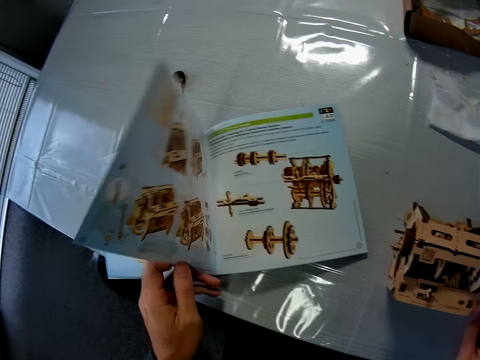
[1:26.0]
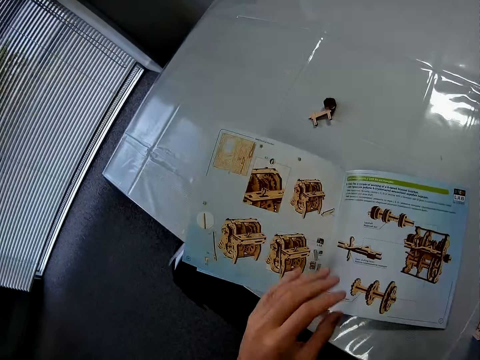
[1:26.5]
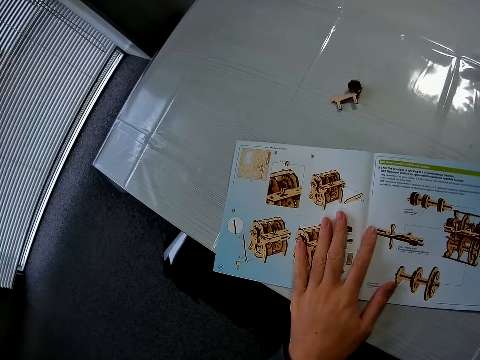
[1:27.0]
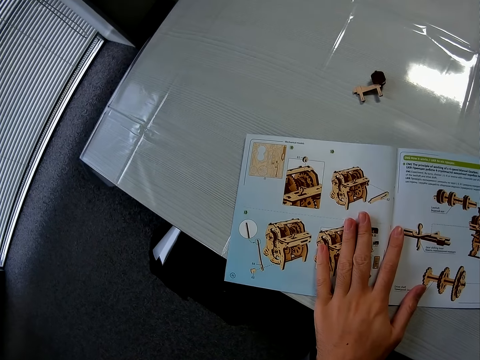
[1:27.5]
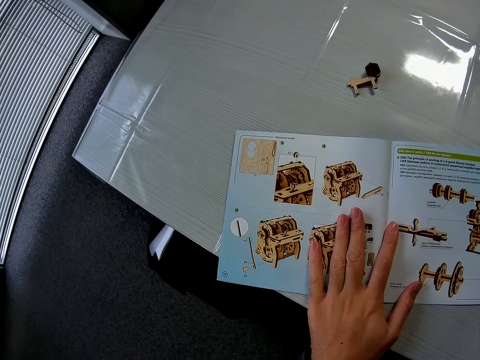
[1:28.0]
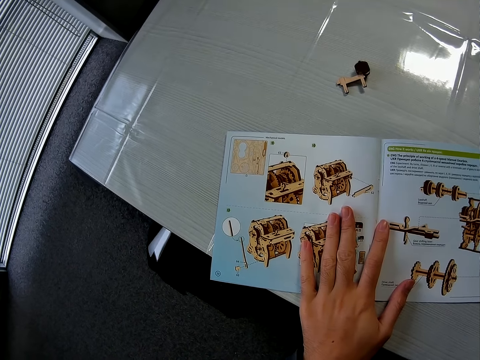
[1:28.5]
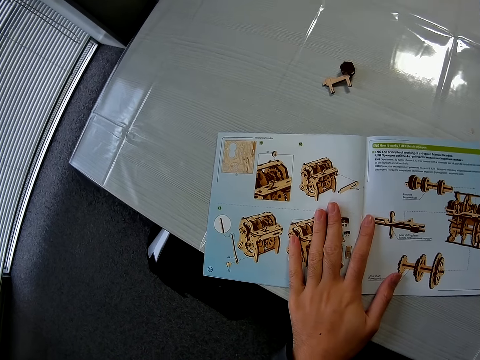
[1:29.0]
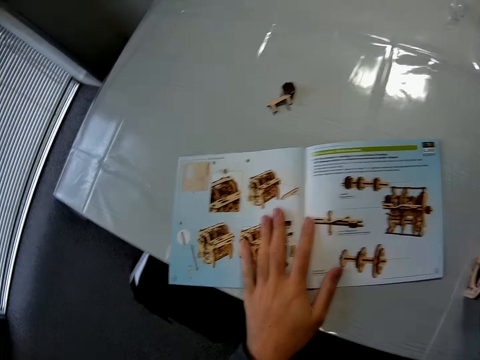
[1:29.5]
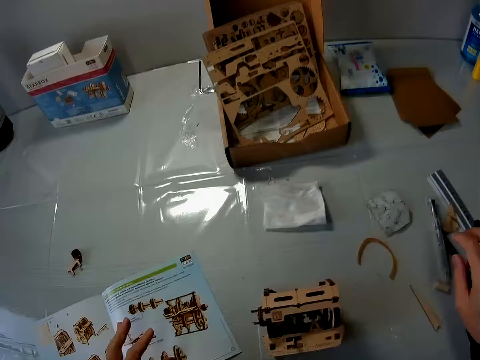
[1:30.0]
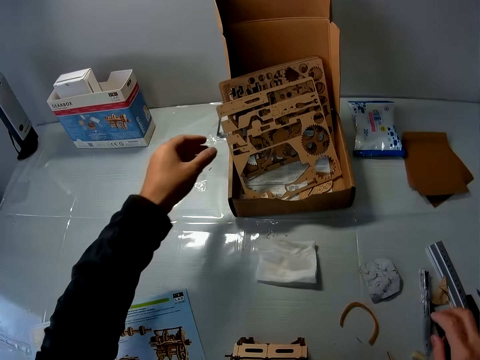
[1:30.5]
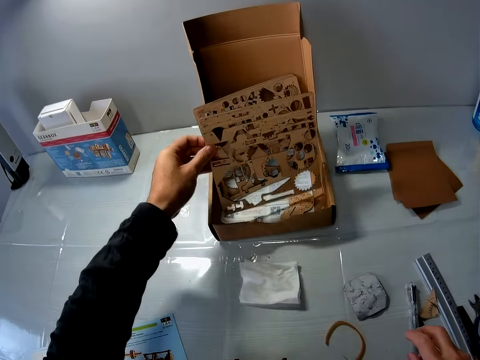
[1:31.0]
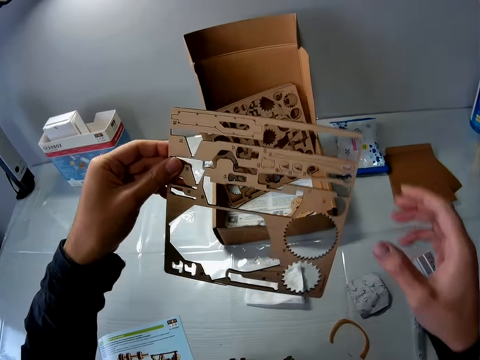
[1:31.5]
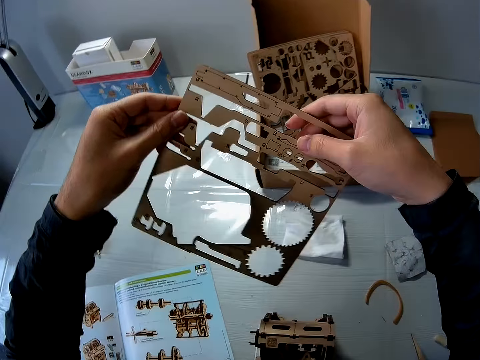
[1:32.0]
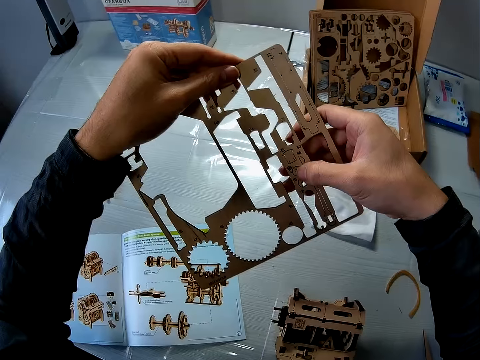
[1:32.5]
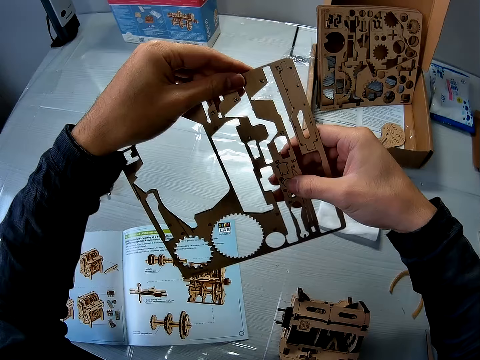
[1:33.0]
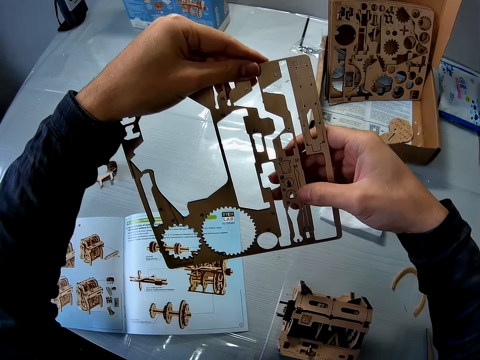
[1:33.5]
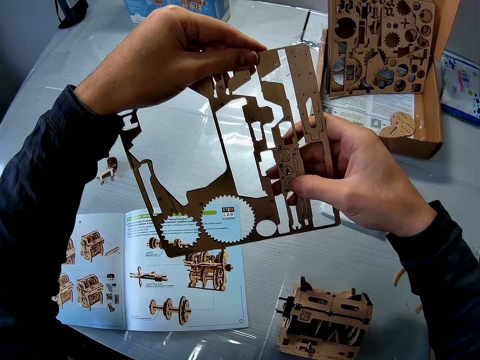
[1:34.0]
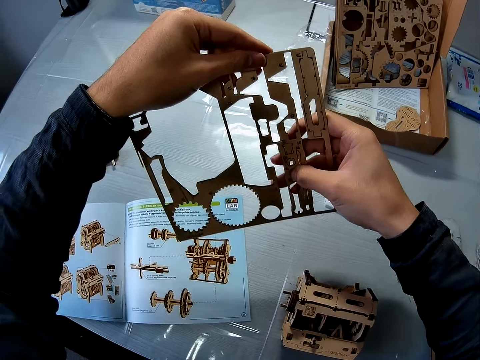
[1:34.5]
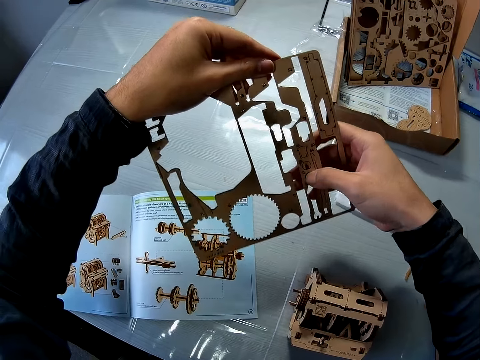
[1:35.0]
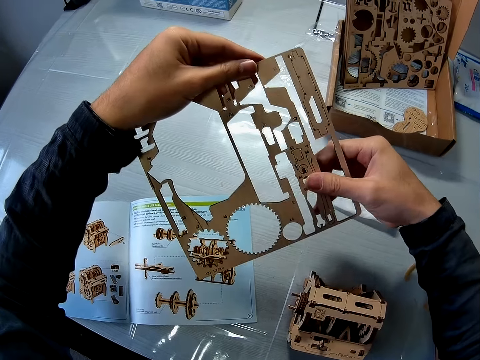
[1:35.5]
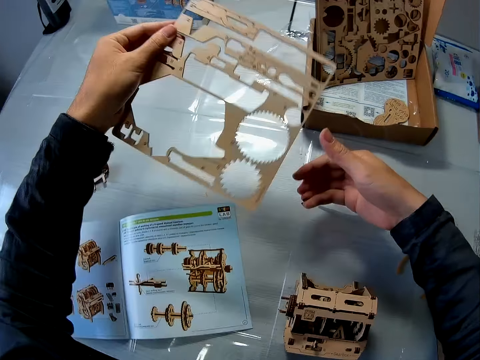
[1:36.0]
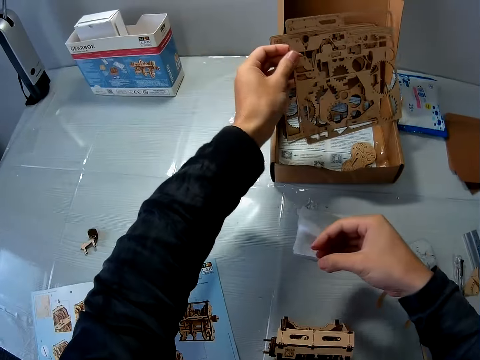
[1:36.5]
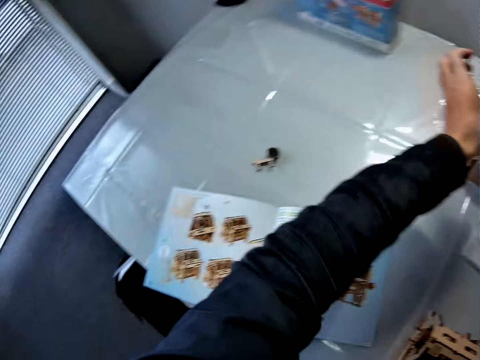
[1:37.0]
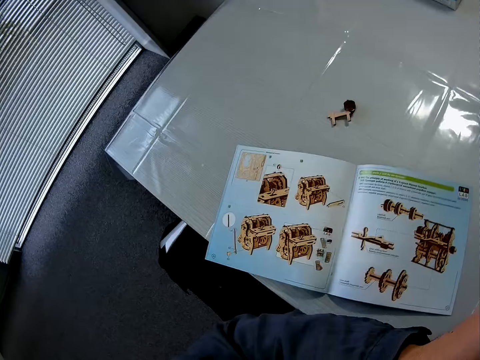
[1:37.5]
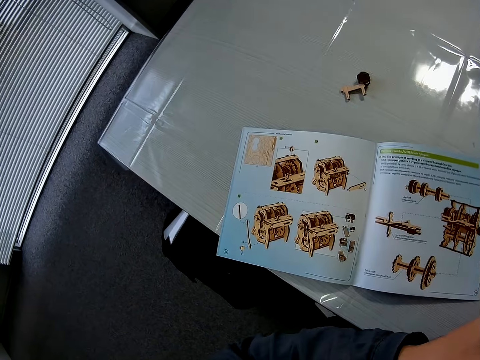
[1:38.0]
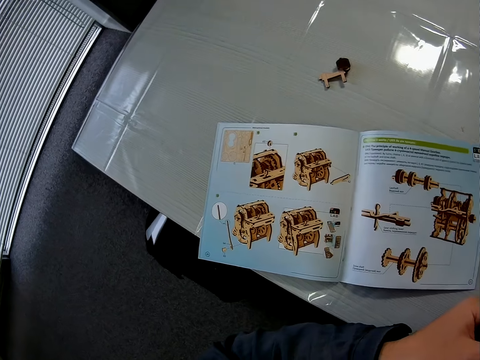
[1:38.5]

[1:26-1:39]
The camera wearer turns a leaf of the book or paper. They look at the paper. They pick up a cardboard or laser cut from a carton. They check the cardboard. They touch the laser cut. They drop the cardboard in the carton. They look at the book.

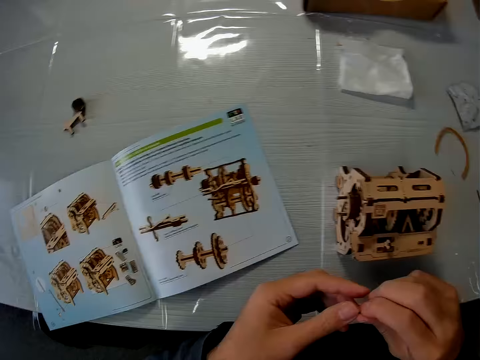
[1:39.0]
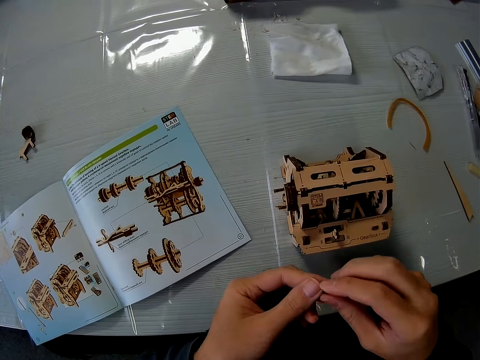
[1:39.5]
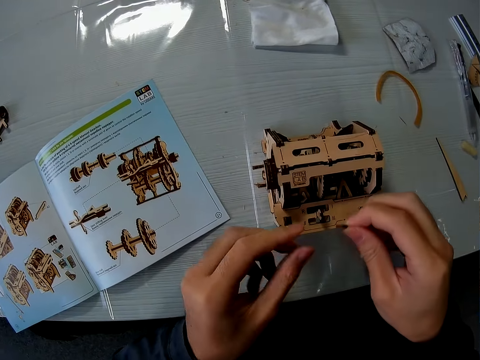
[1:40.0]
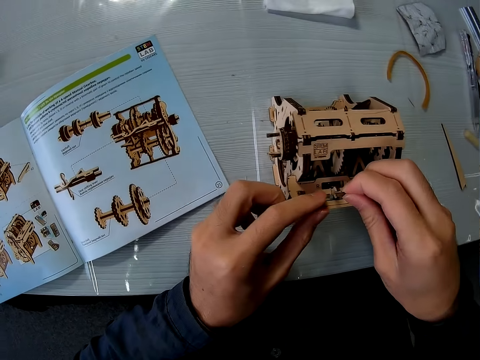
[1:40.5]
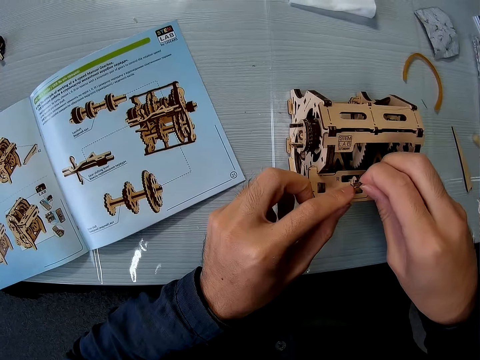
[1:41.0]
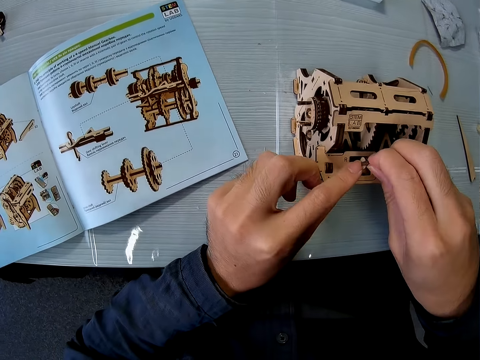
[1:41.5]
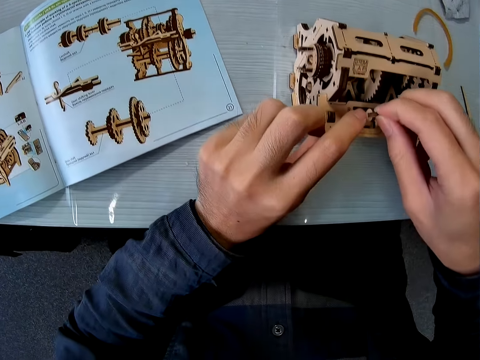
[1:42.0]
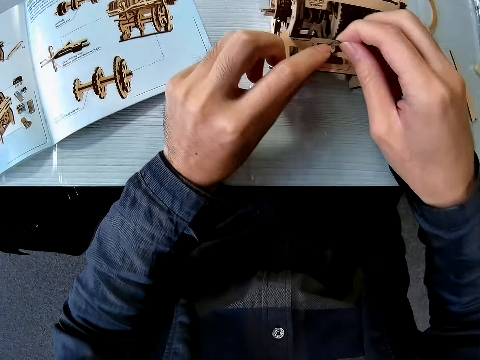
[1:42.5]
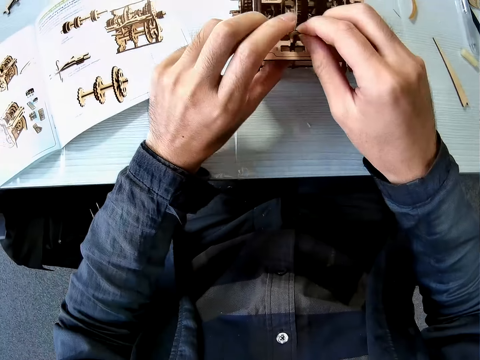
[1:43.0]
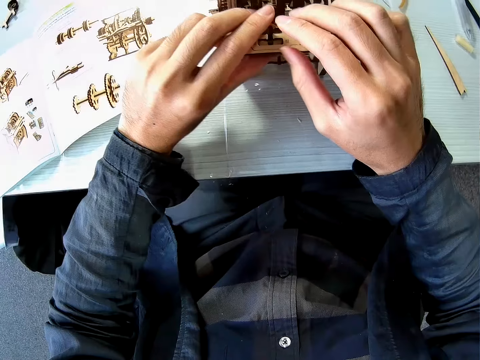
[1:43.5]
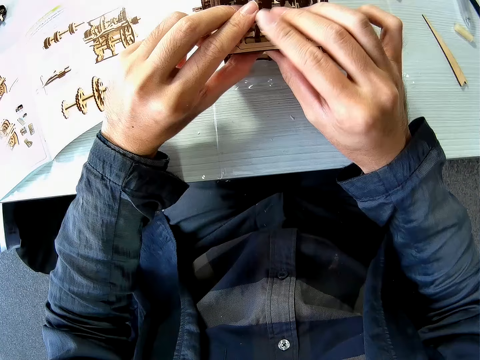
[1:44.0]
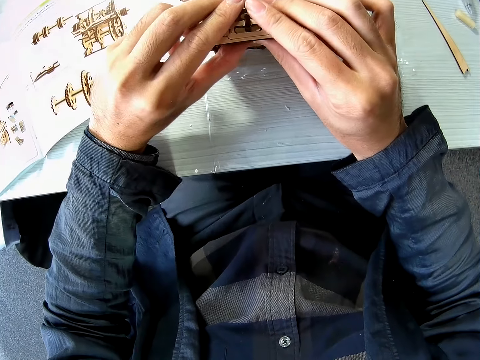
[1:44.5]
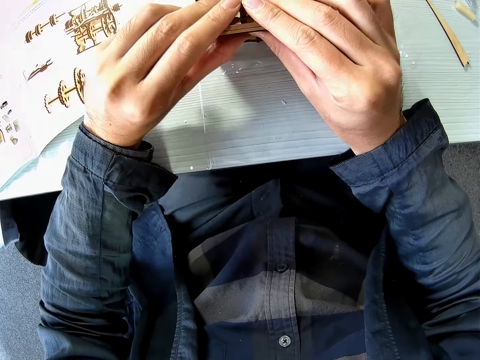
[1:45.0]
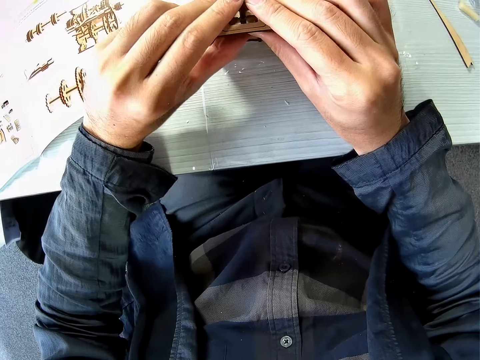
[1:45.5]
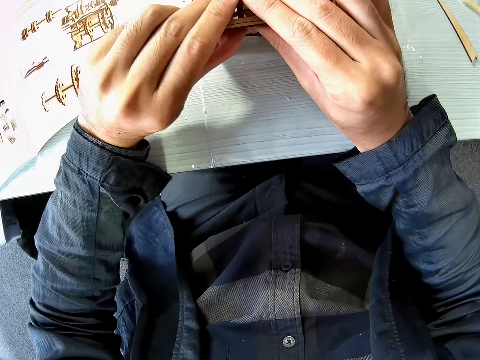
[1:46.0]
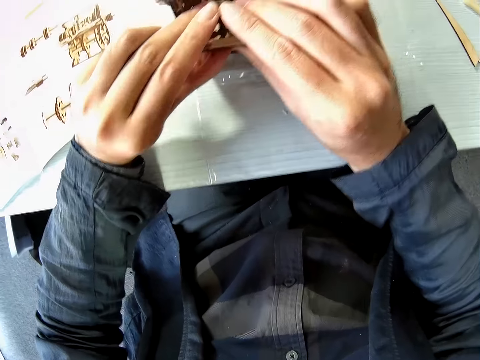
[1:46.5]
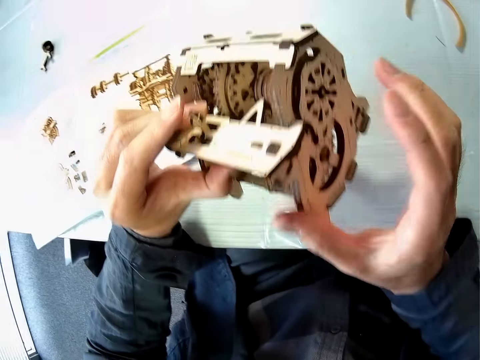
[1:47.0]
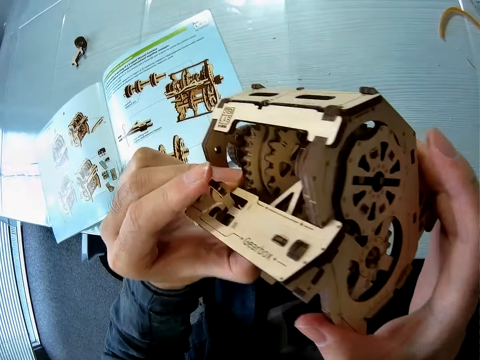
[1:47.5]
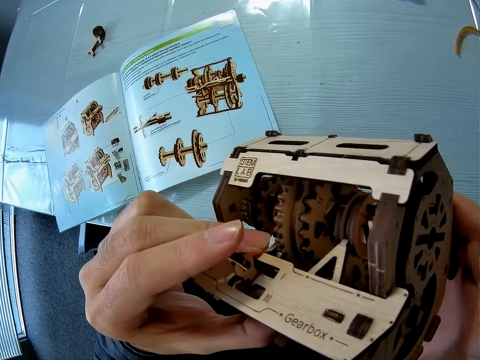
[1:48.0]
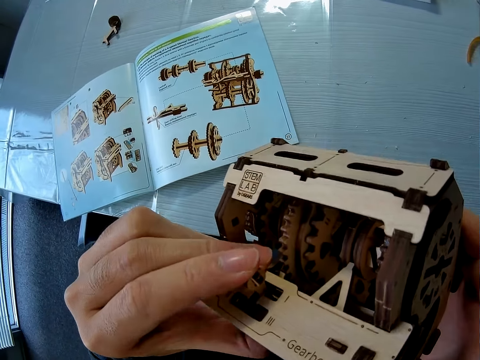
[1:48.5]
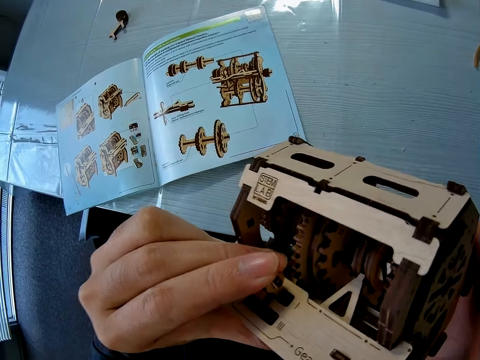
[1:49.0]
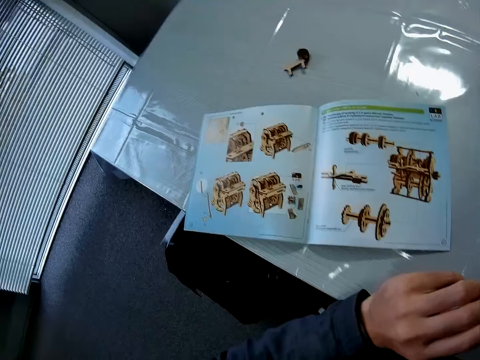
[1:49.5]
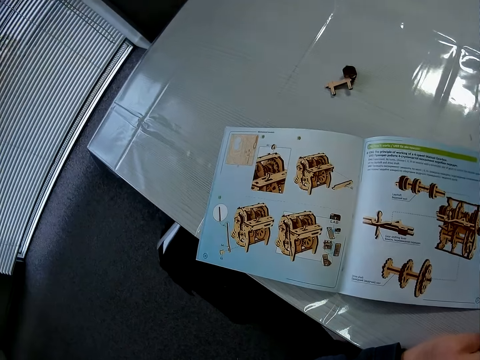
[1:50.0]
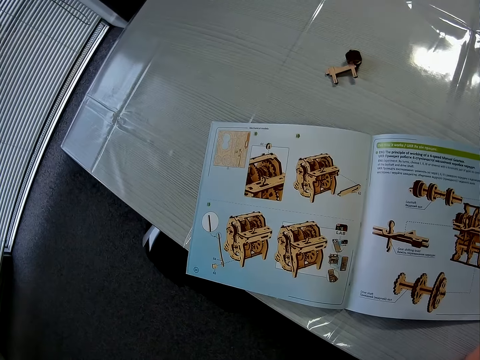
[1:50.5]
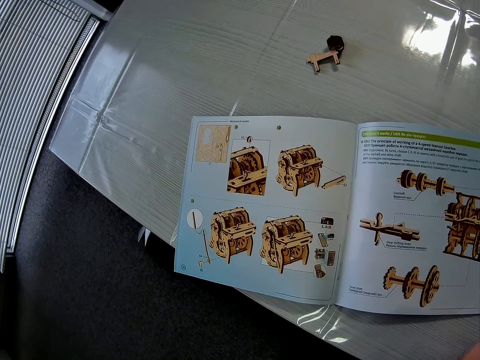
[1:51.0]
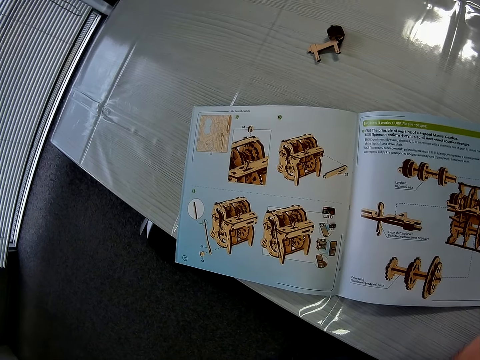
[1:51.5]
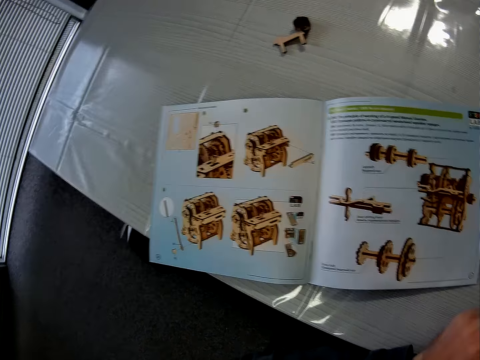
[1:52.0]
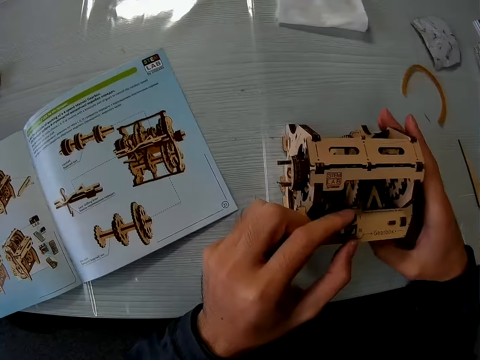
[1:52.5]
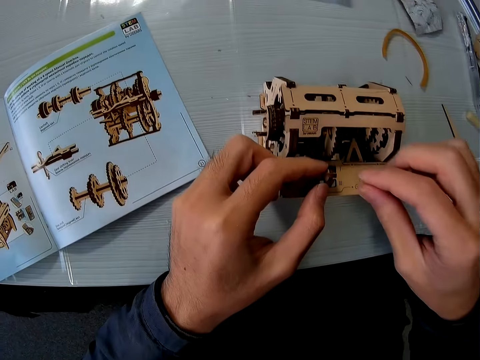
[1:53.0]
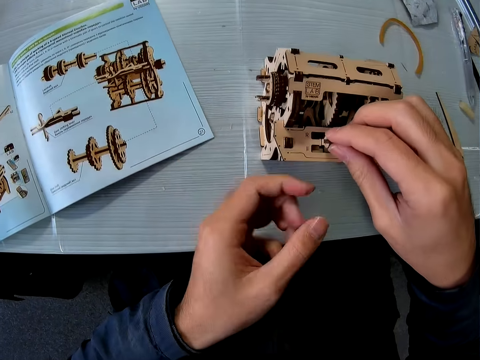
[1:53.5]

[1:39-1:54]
The camera wearer adjusts a piece of cardboard in his hands. He touches the laser cut piece. He joins the piece of cardboard to the cardboard structure. He picks up the cardboard structure from the table. He joins the piece of cardboard to the cardboard structure. He looks at the book.
